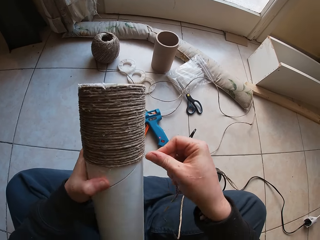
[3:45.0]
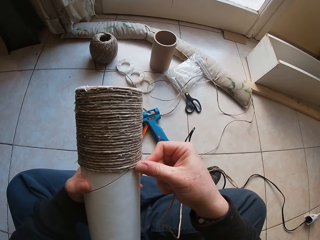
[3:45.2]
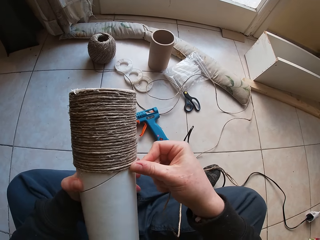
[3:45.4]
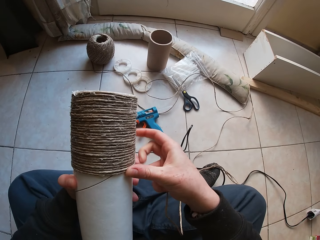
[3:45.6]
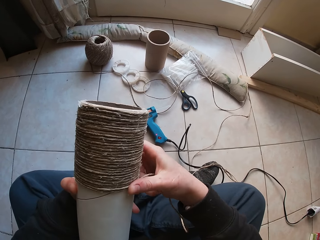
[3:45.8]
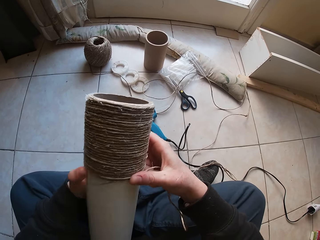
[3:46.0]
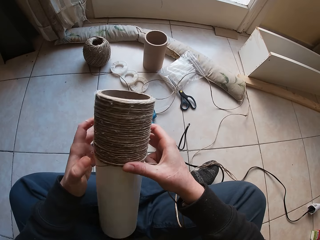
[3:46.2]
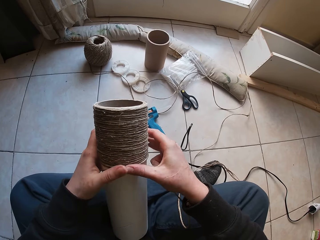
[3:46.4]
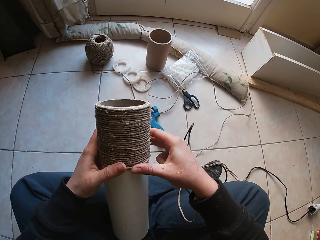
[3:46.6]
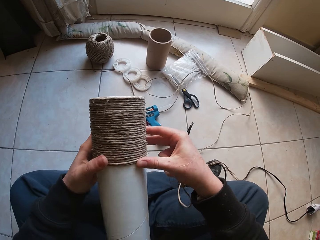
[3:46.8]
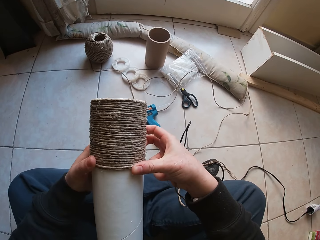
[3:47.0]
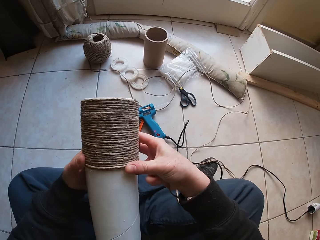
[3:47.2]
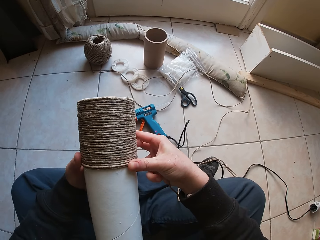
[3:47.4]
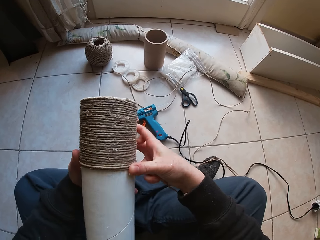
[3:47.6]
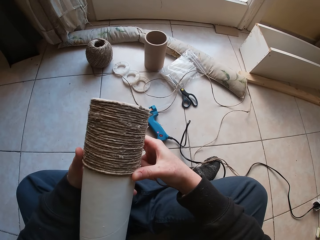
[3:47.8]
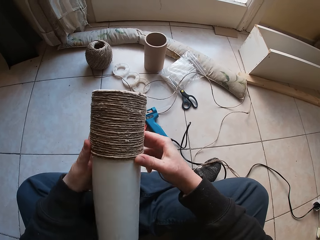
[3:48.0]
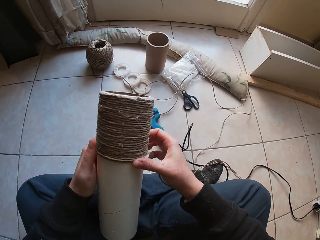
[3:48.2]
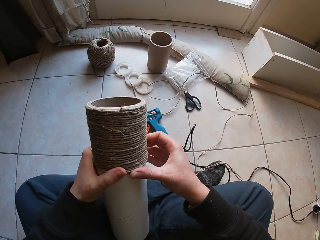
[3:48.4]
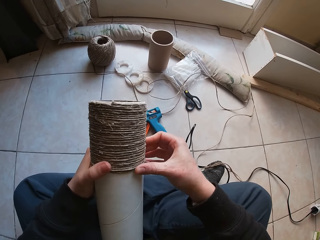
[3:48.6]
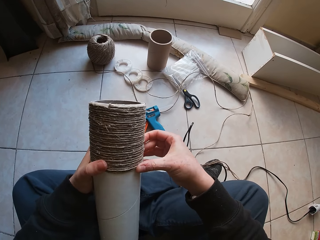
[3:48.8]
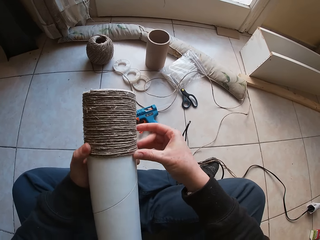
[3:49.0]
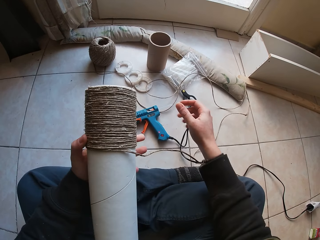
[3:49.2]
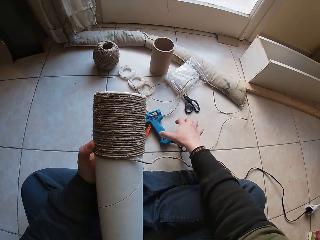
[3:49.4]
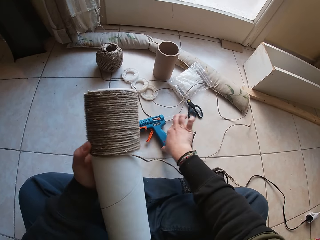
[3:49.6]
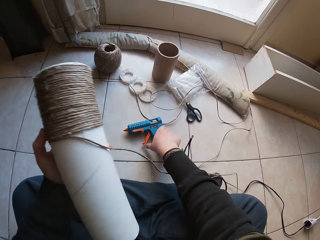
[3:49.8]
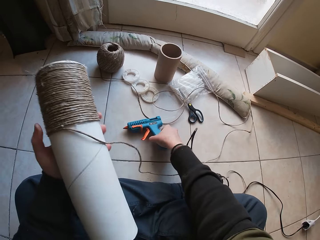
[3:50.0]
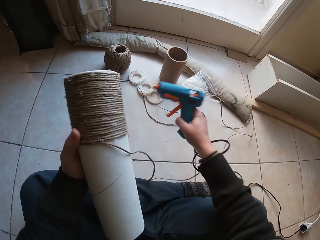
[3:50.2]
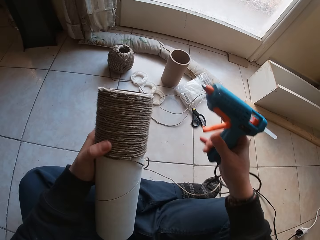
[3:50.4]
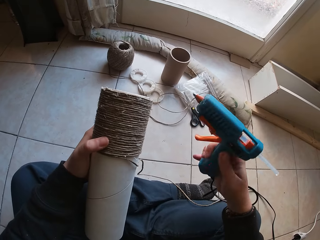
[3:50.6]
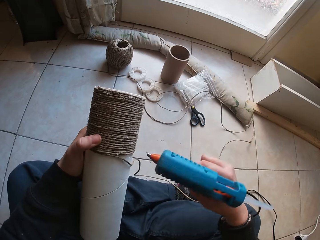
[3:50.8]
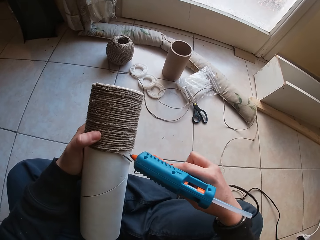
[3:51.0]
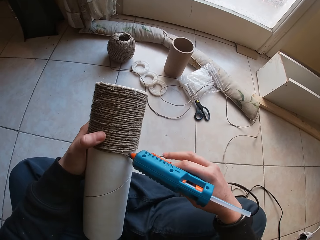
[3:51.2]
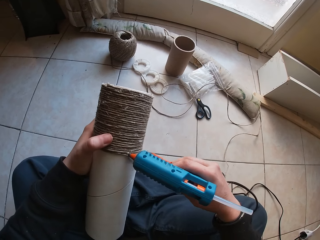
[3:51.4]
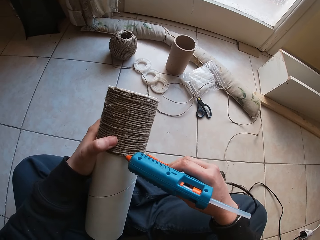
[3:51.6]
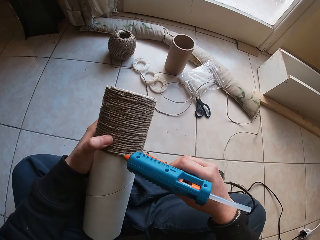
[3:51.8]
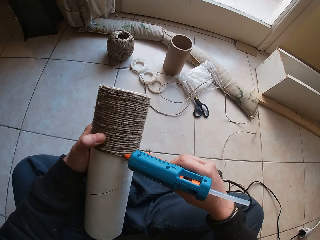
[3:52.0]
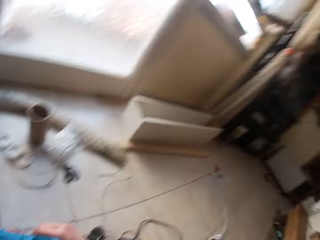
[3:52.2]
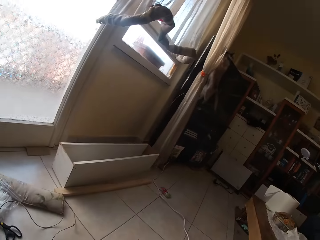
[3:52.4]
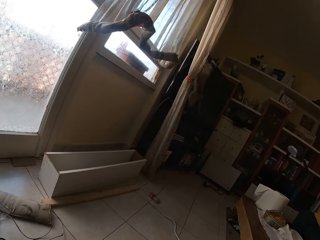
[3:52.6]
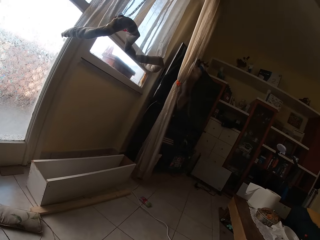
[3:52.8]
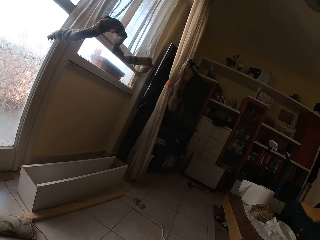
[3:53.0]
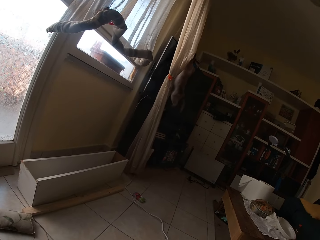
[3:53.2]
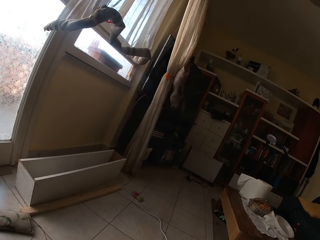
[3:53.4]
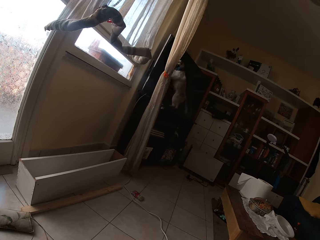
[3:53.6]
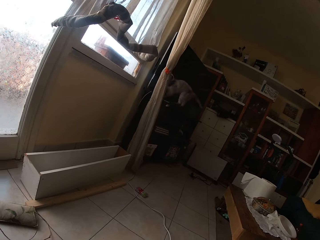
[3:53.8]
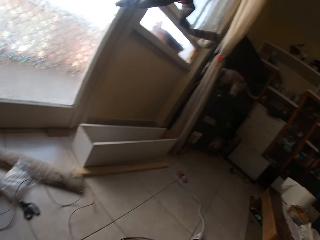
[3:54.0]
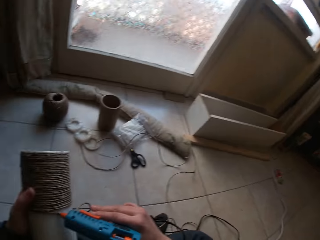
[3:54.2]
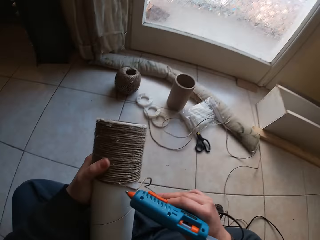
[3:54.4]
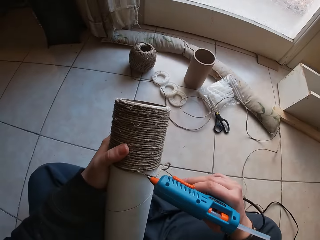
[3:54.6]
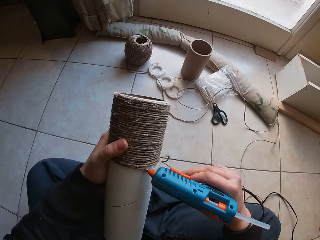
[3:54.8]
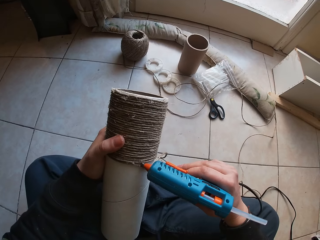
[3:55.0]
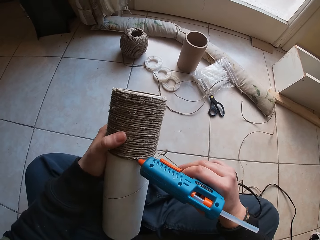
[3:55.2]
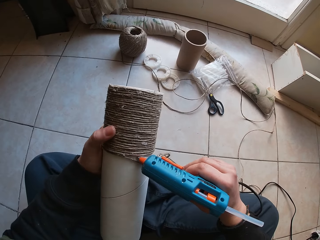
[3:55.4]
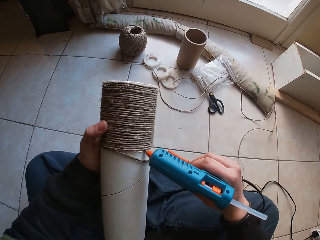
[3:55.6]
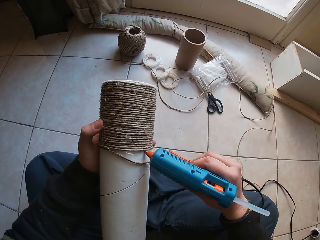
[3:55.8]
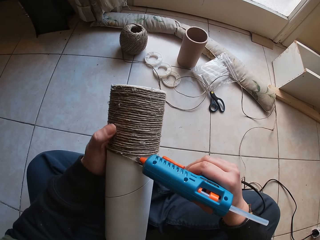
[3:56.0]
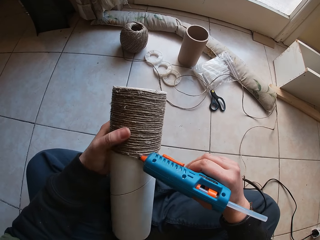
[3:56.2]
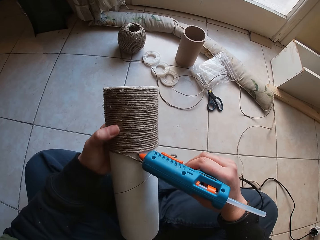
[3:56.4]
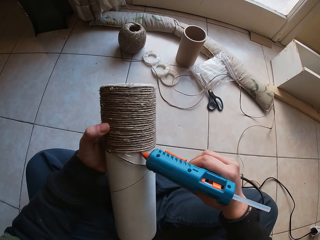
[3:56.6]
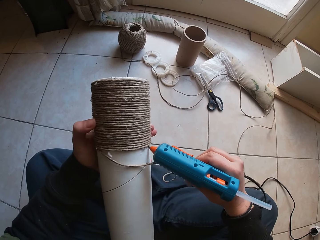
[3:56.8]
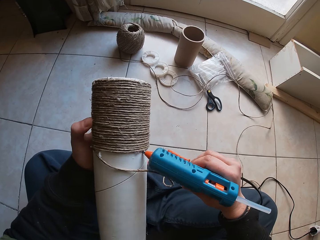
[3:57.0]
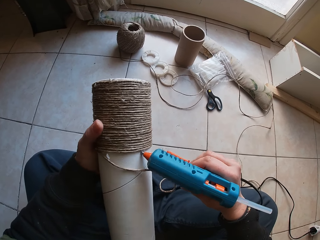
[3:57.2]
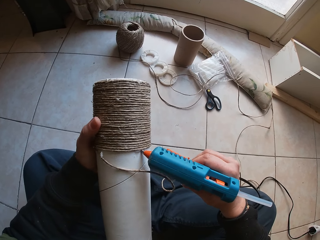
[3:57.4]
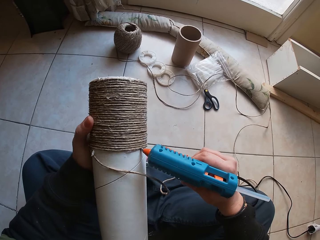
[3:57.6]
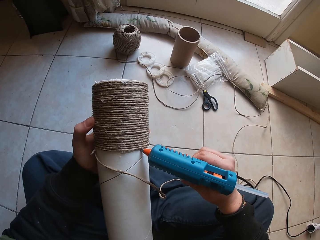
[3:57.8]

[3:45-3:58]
The camera wearer takes the glue gun on the floor with his right hand. He applies glue on the cardboard tube or paper through the glue gun in his right hand. The cat holds the cotton with its hands. The camera wearer looks in the room. He applies glue on the paper.

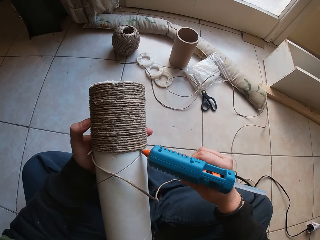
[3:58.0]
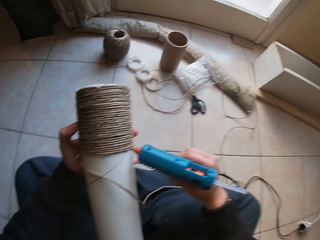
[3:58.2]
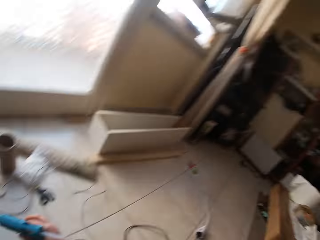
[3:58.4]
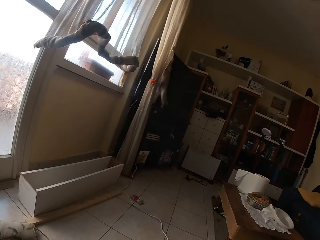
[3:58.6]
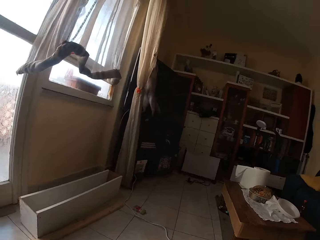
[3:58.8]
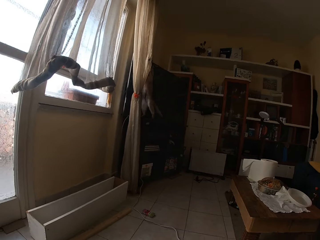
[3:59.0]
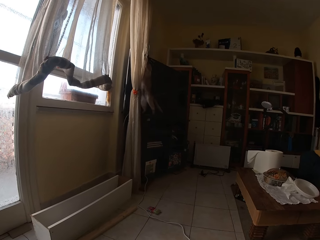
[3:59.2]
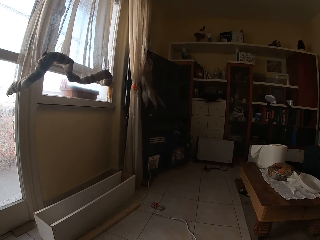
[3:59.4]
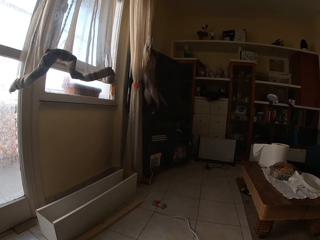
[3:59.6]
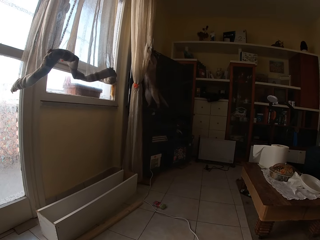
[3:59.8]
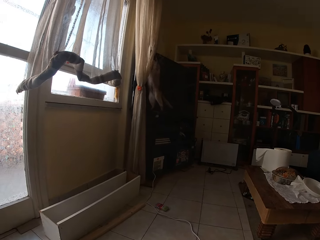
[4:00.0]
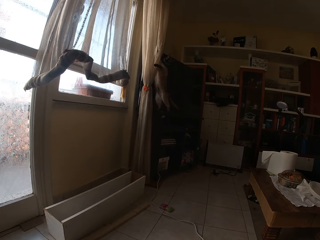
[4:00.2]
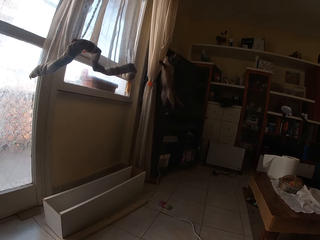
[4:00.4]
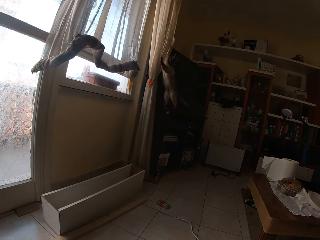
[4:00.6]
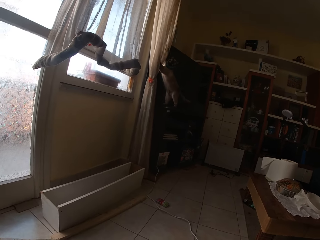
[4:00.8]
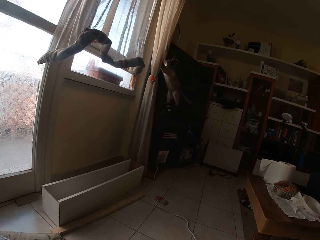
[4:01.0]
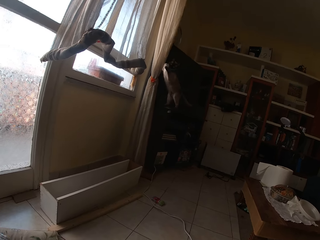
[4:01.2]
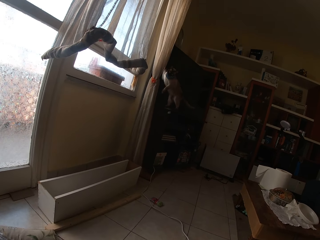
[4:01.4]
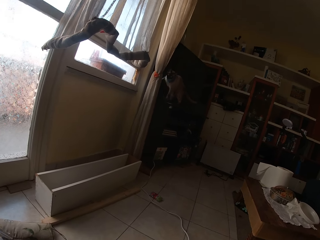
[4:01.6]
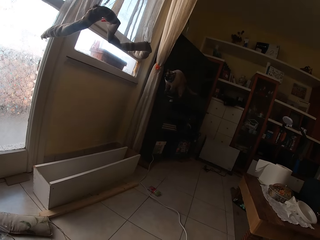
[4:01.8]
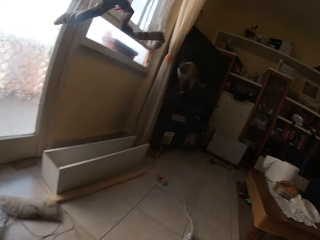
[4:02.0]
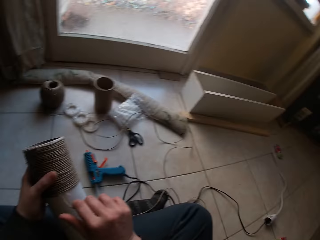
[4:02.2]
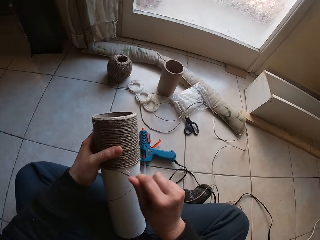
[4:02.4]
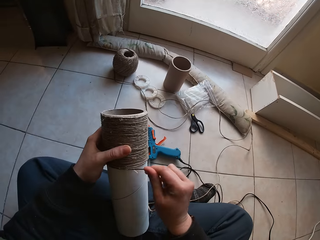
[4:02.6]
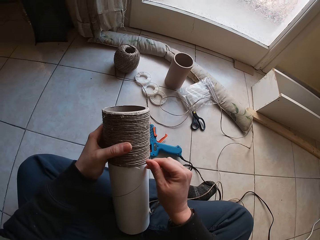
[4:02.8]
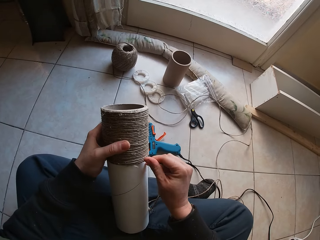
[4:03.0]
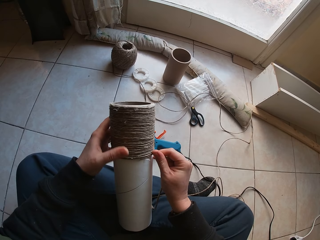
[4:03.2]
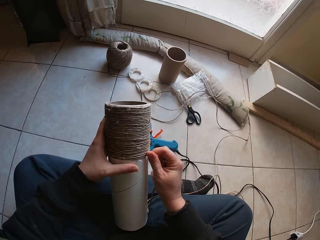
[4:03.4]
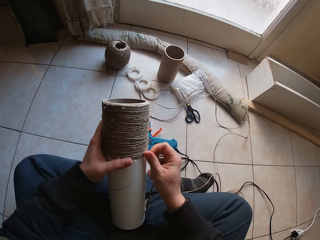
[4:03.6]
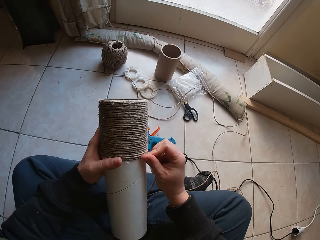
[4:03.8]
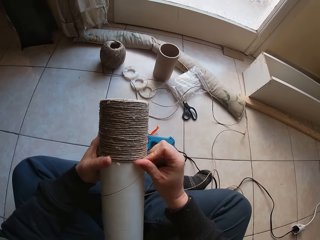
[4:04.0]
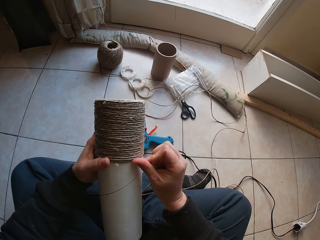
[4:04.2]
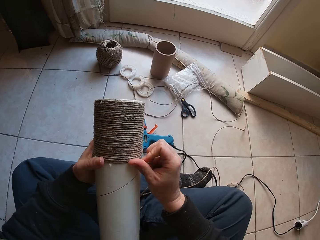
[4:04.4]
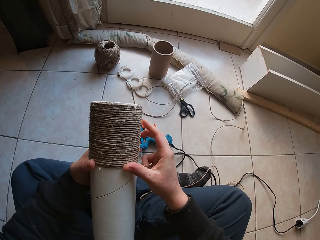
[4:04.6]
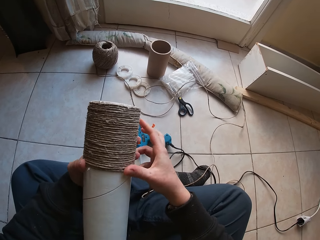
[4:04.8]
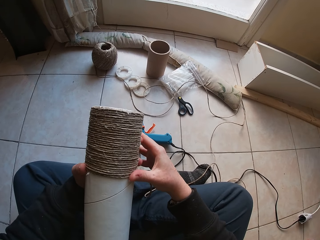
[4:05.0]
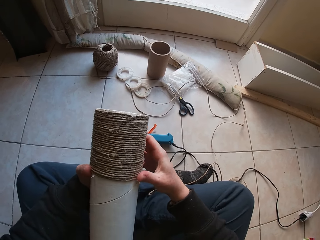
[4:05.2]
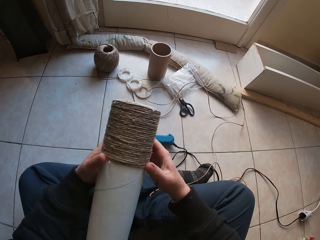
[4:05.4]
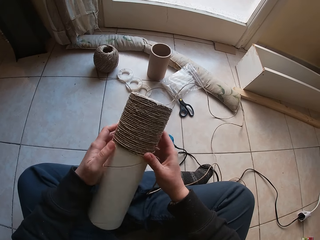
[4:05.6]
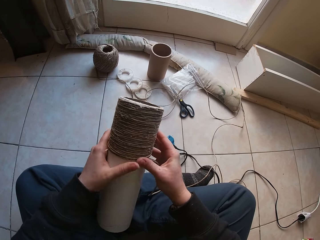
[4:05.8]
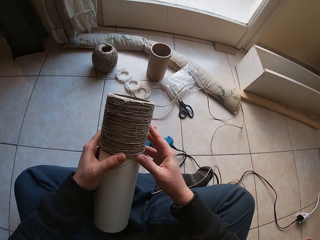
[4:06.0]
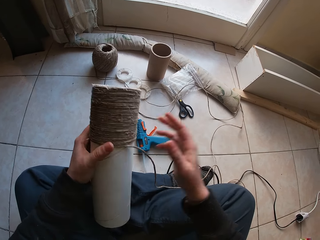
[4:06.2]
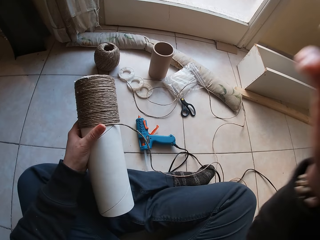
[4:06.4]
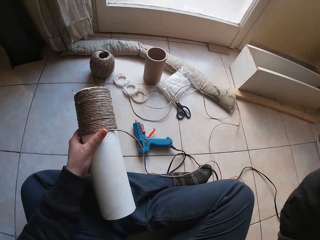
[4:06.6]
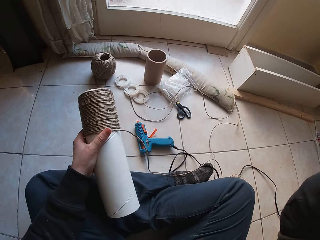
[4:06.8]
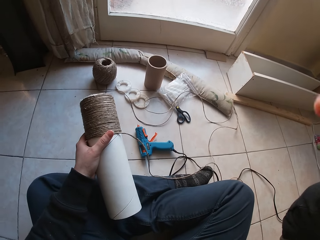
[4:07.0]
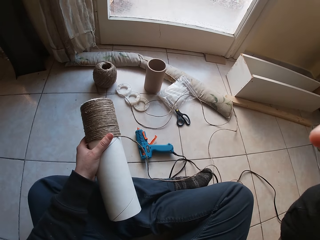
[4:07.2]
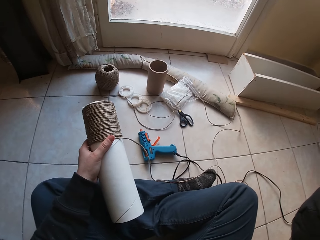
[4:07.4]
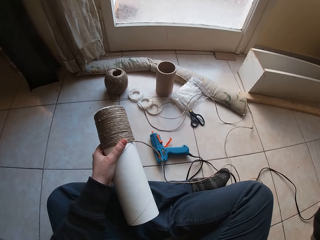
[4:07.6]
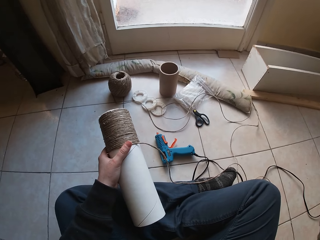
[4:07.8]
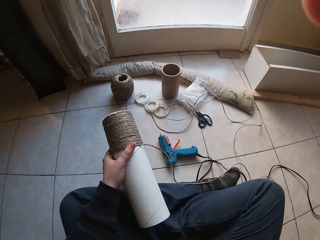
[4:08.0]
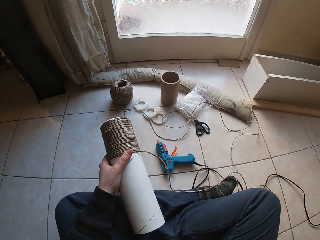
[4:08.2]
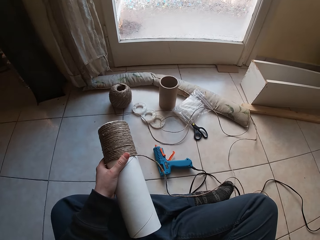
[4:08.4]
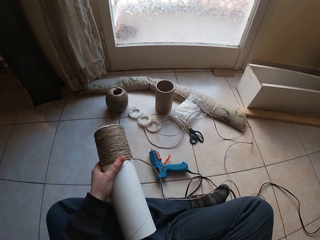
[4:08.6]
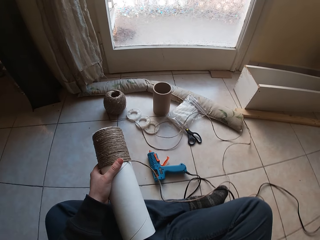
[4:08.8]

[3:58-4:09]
The cat holds the cotton with its hands. The camera wearer looks in the room. They roll the rope on the paper. They adjust the camera.
